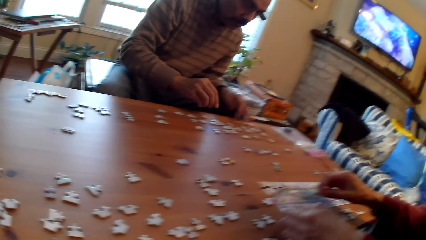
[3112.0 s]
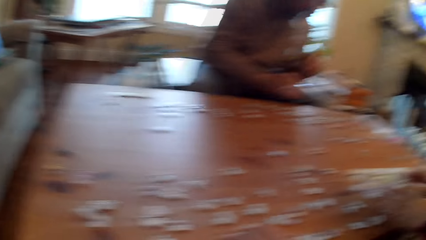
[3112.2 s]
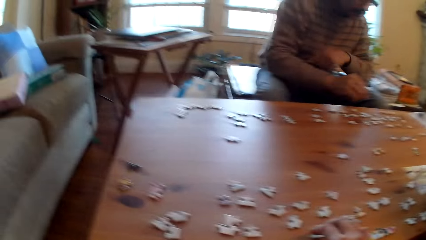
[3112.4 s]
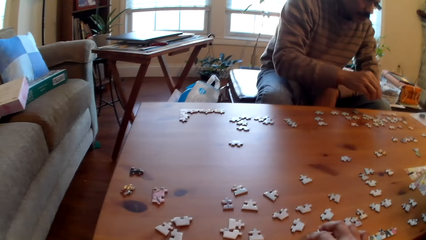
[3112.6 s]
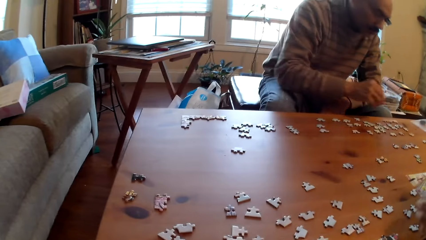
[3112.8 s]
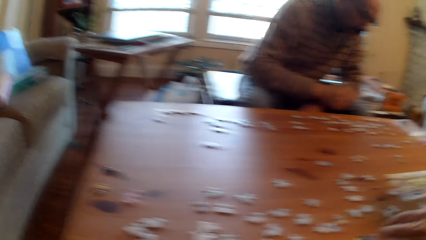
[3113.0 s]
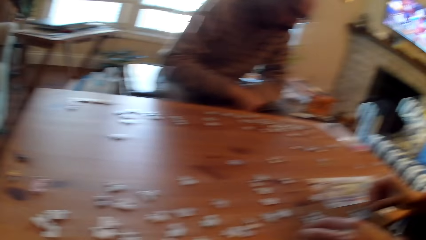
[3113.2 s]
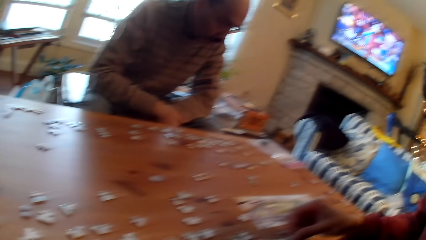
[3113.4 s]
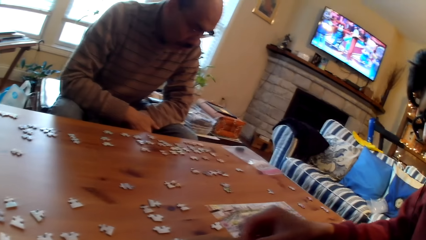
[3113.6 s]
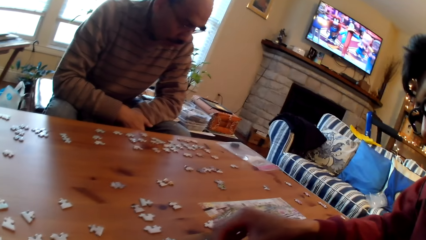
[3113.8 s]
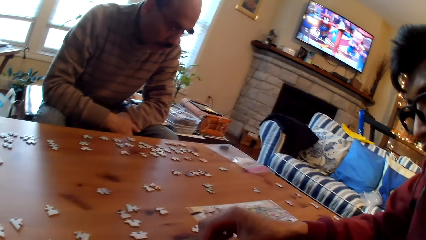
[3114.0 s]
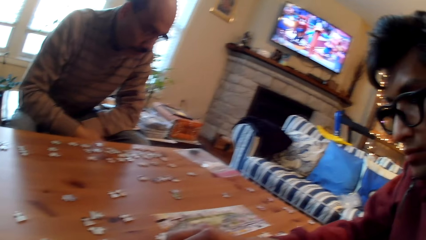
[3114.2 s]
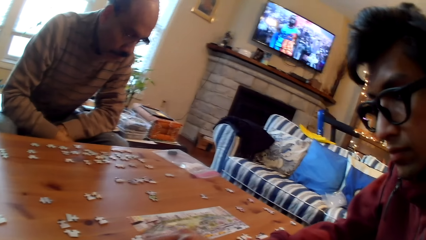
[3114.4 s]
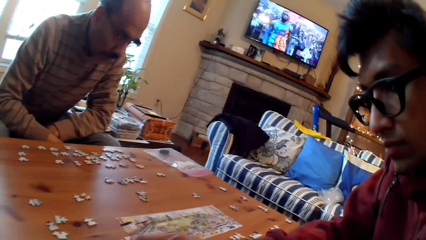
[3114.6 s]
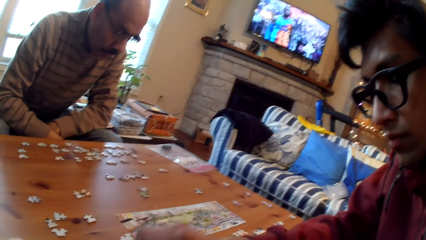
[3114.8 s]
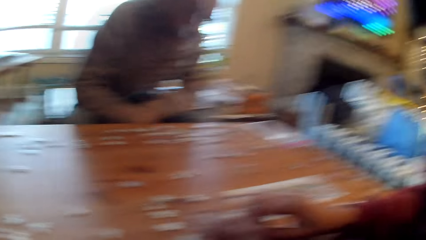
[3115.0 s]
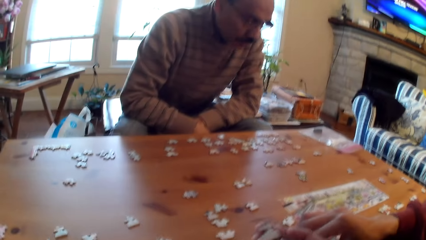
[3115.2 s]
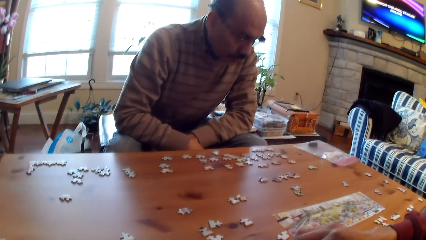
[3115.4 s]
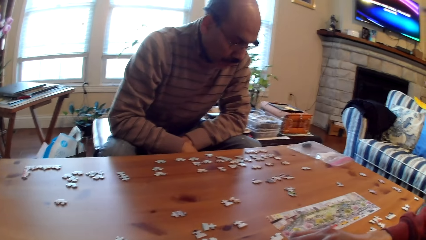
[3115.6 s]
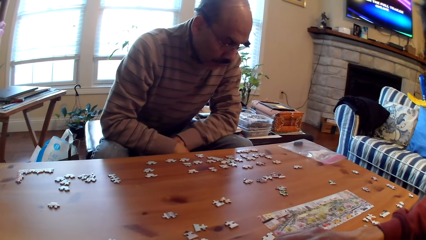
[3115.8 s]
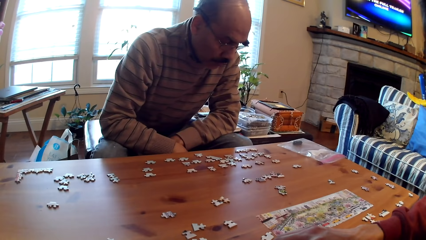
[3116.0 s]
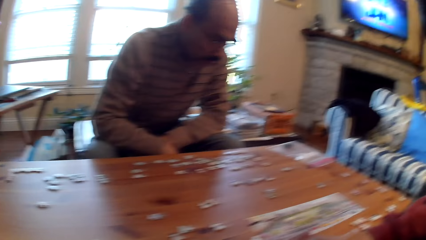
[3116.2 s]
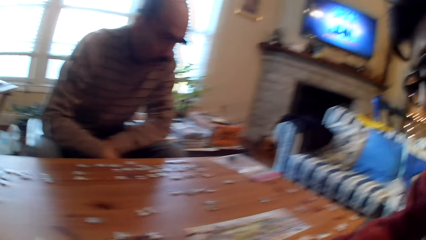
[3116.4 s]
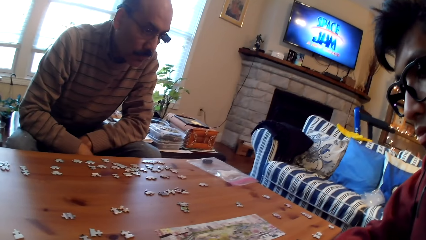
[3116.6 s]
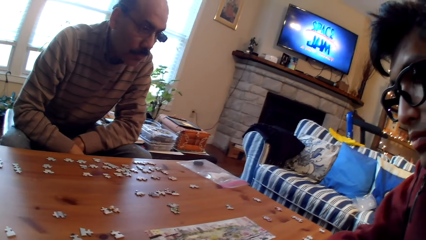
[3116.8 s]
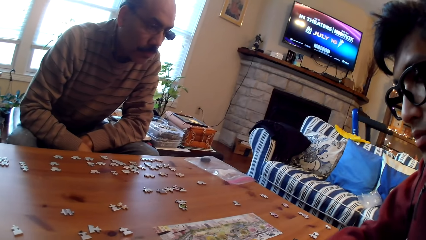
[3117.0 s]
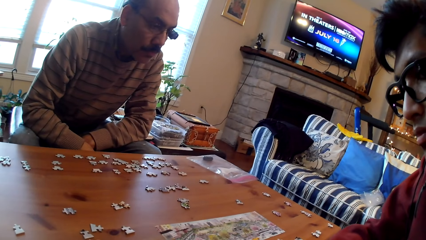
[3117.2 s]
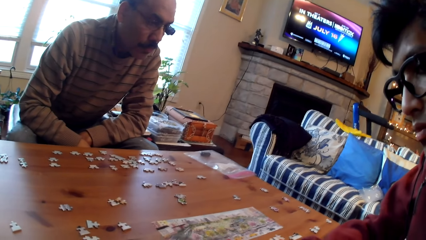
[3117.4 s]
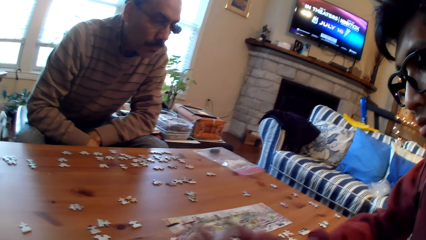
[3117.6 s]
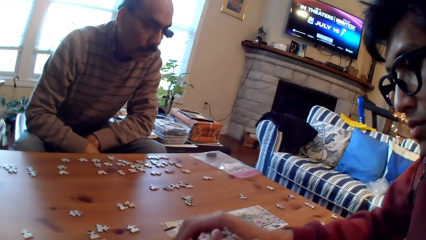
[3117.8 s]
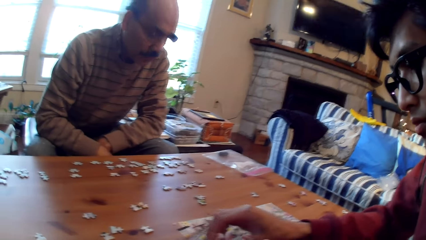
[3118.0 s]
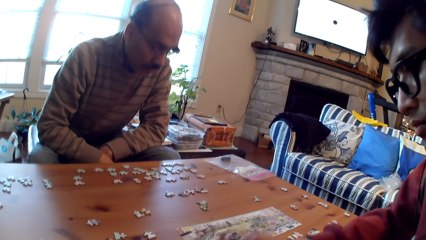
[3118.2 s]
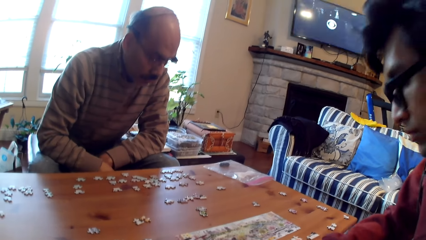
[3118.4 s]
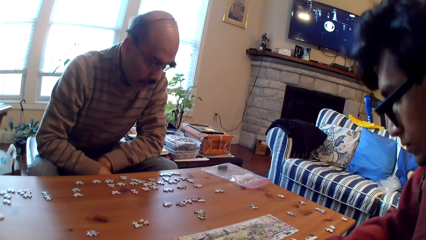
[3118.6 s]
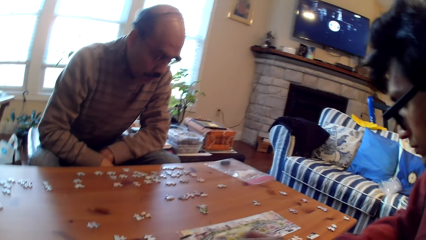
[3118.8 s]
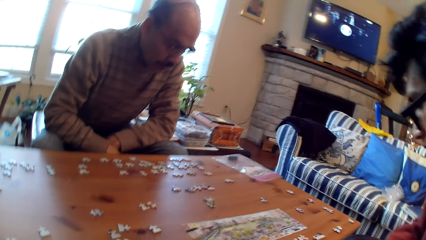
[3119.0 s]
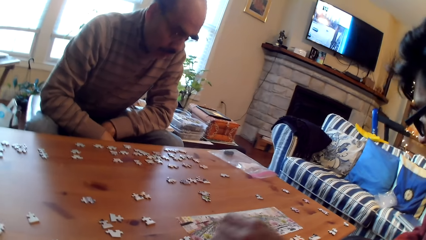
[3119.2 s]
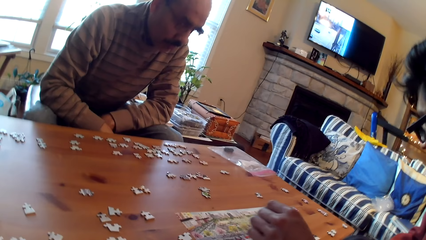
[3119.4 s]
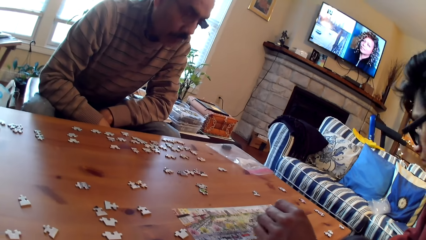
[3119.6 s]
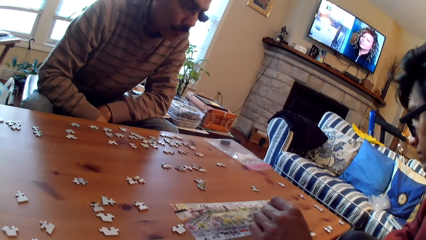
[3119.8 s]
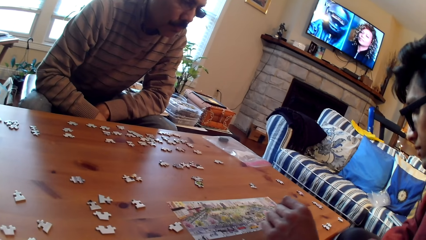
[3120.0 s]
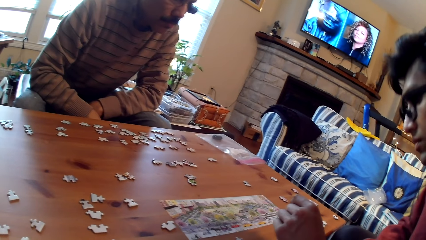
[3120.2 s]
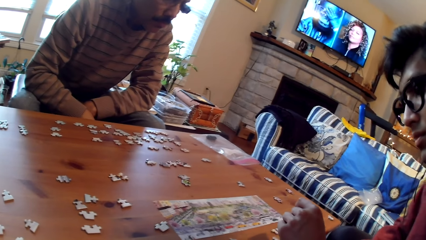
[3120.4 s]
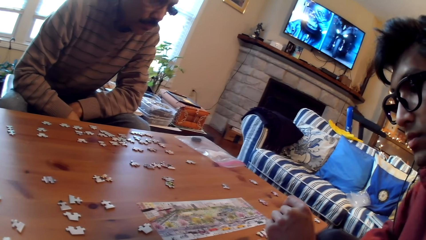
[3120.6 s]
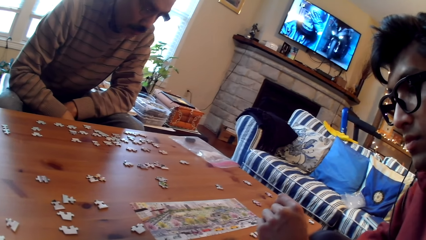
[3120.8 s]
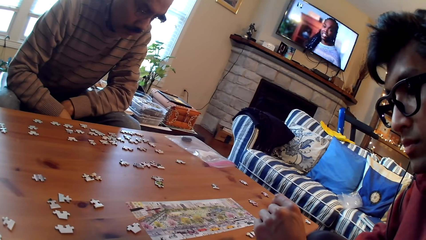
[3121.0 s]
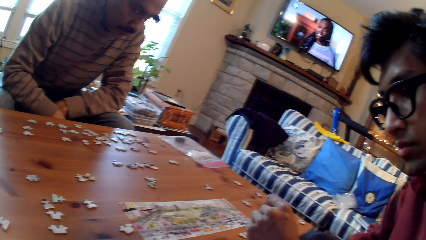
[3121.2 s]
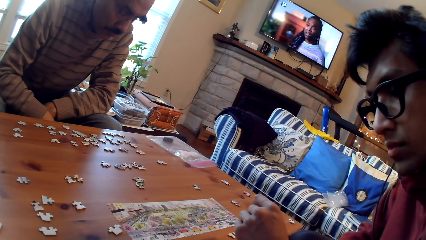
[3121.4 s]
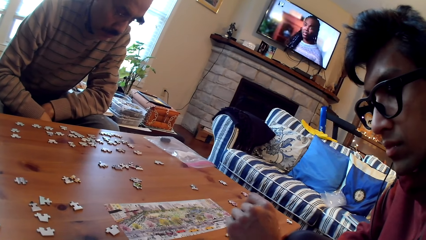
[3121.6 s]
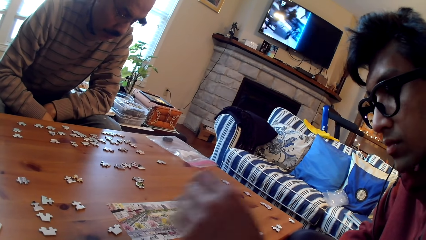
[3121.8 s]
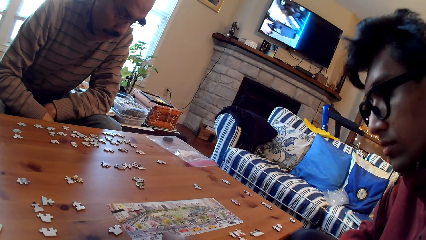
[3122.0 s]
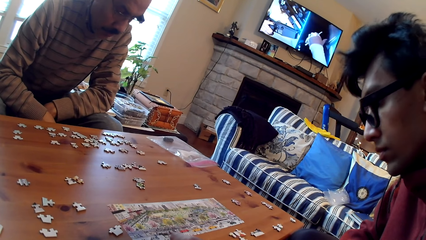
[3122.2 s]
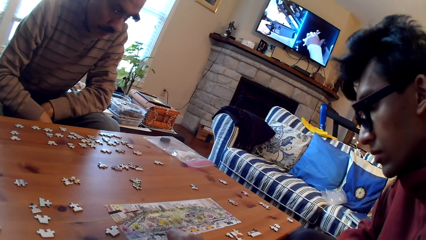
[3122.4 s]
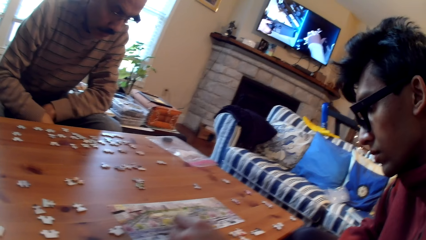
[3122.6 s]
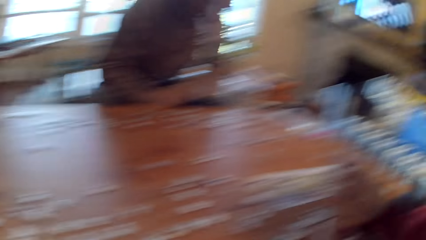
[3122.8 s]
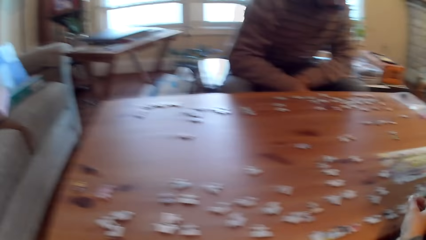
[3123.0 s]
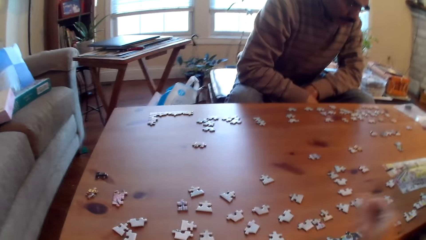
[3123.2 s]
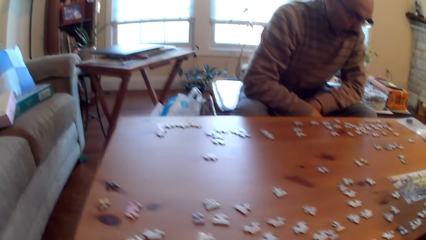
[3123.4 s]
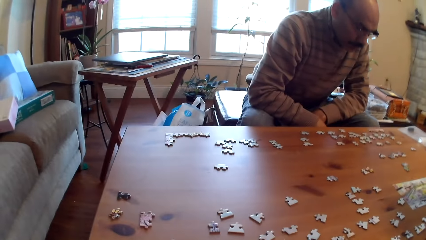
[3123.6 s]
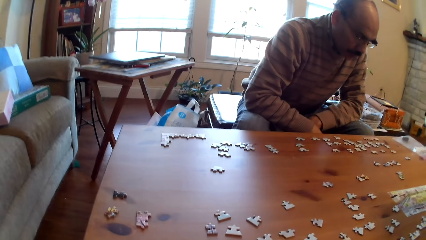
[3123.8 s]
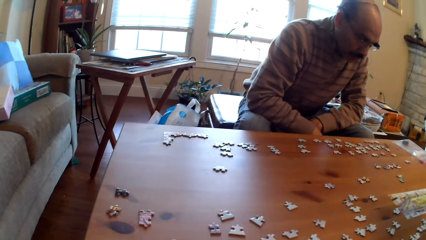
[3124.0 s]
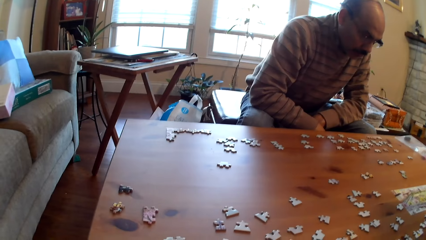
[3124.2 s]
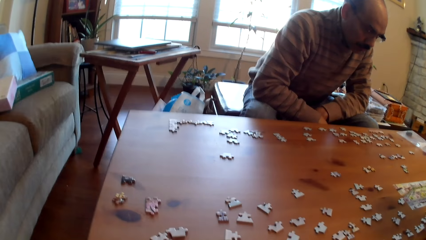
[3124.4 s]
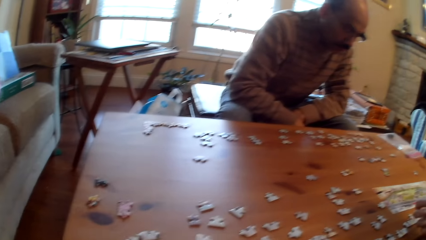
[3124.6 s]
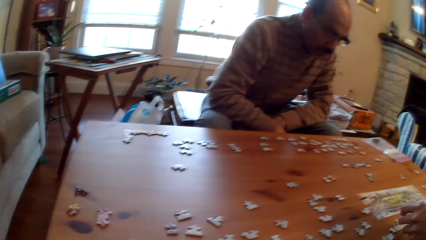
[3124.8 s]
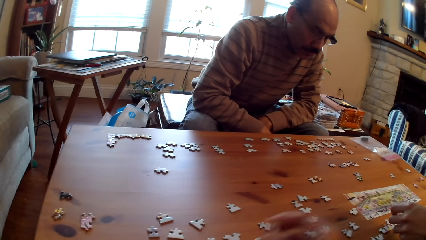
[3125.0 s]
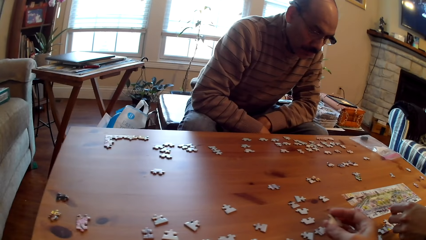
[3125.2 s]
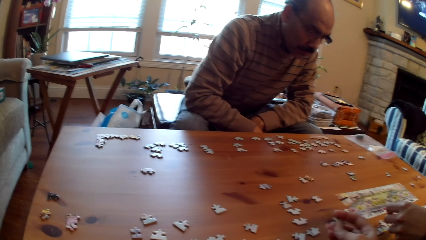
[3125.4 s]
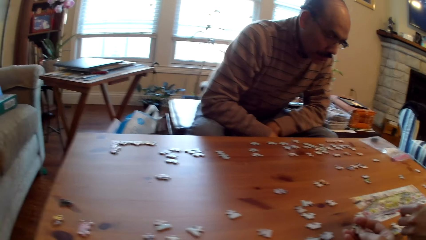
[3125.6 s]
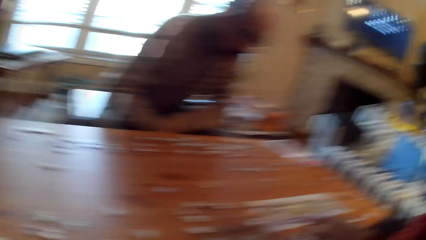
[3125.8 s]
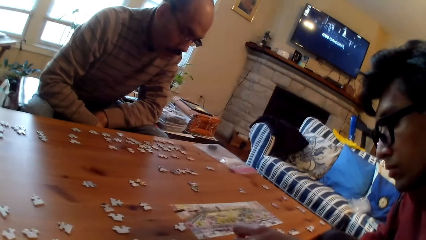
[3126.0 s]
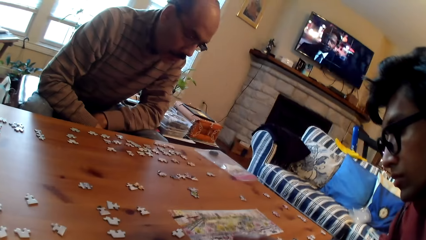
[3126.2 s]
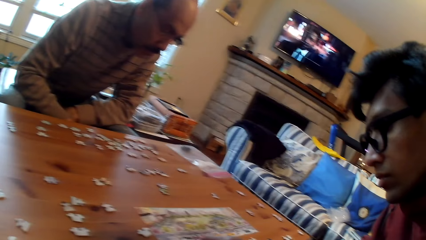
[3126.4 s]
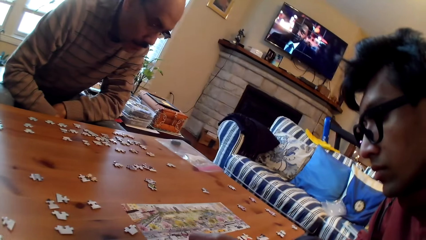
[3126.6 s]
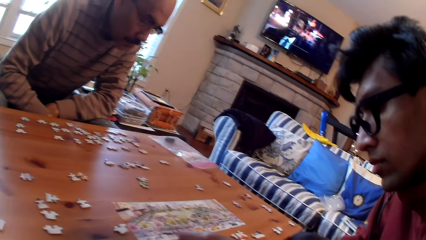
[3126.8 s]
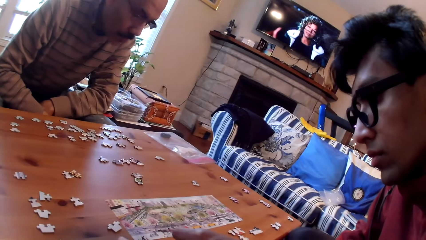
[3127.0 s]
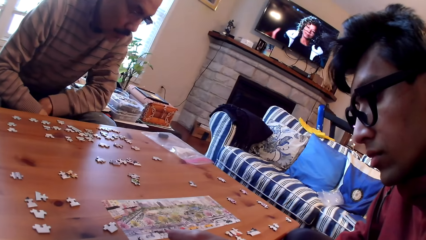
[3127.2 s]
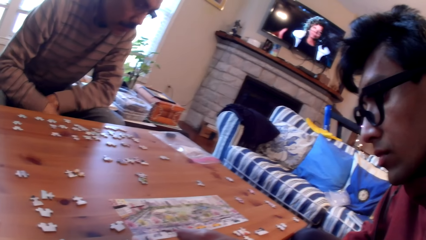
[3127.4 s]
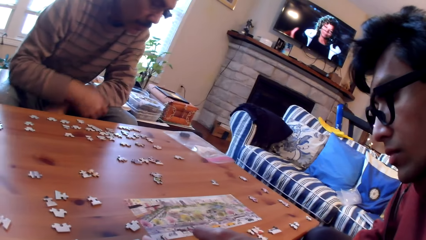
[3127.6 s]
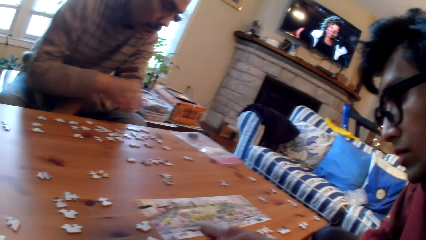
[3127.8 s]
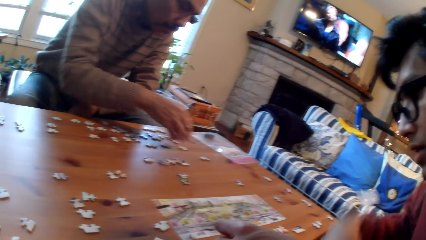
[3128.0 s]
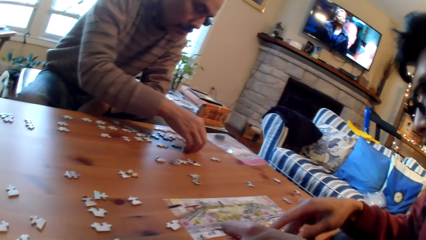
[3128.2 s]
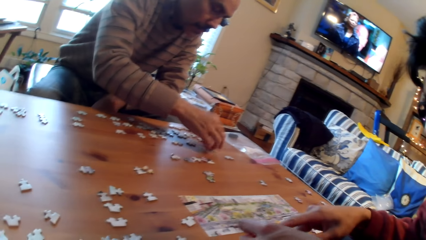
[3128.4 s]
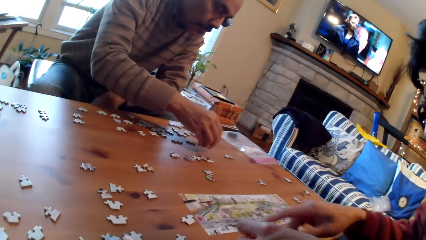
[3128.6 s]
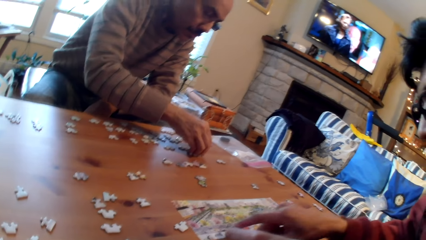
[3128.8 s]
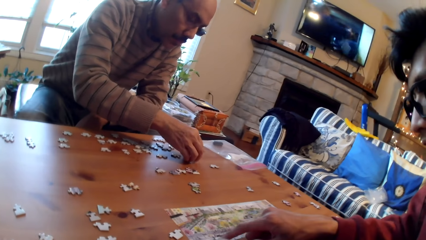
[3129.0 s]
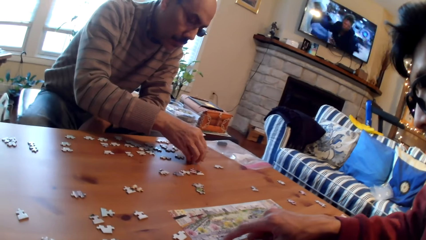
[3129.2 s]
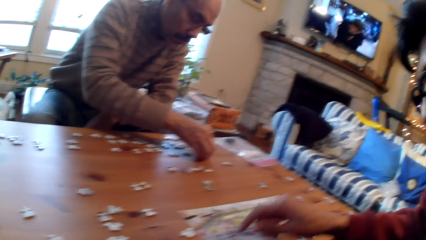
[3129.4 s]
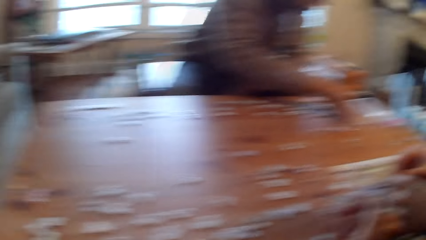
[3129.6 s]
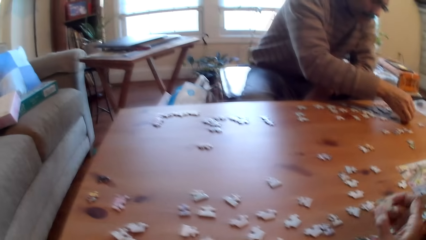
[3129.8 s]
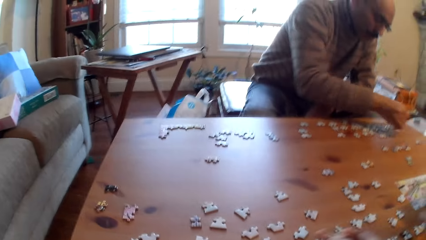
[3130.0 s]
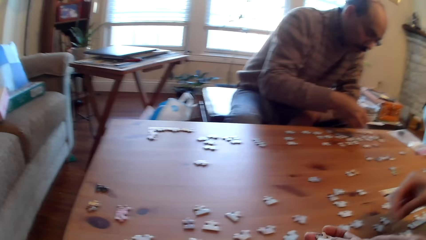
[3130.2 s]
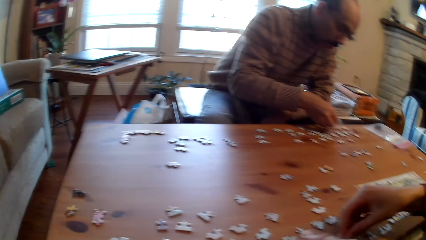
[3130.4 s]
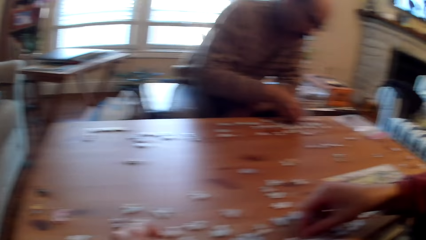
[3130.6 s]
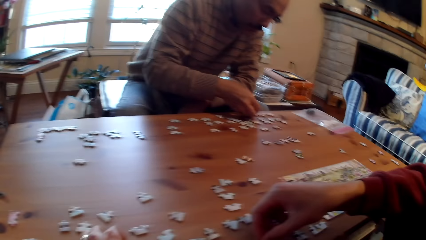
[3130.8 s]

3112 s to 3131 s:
The camera wearer looks around the table. They hold a card. A person moves the puzzle piece on the table.
